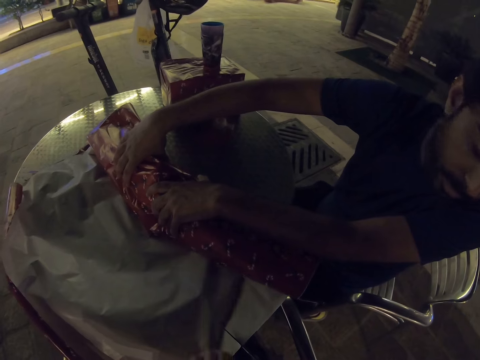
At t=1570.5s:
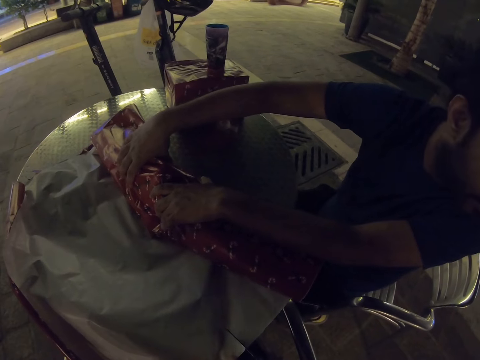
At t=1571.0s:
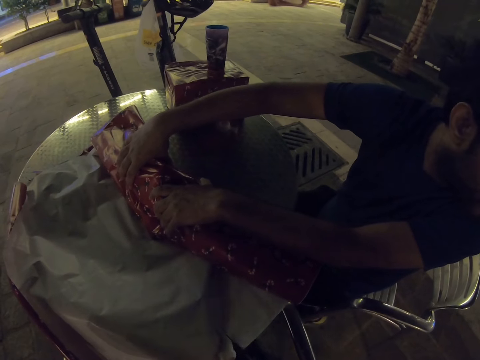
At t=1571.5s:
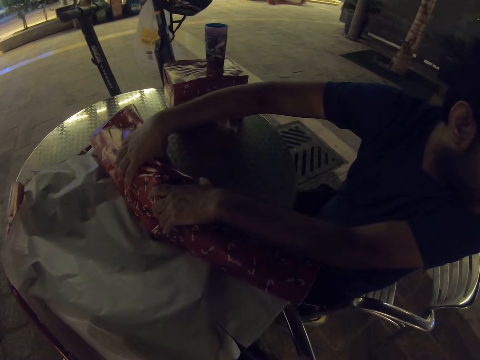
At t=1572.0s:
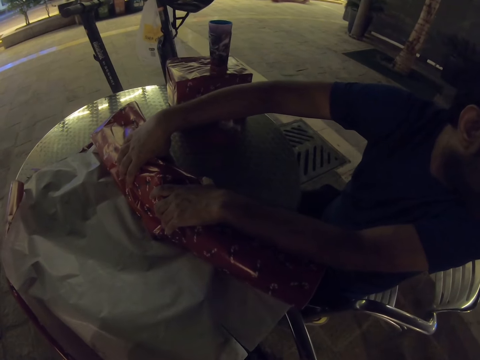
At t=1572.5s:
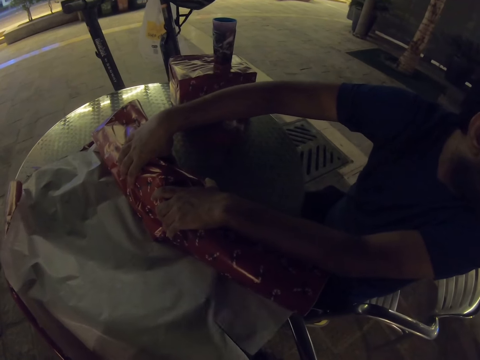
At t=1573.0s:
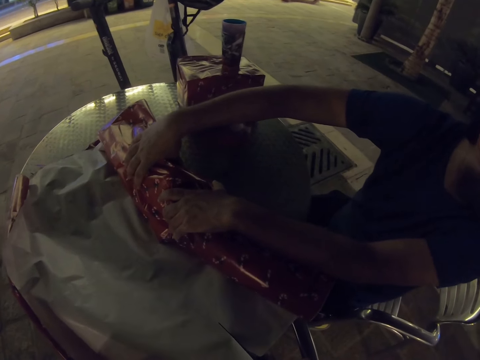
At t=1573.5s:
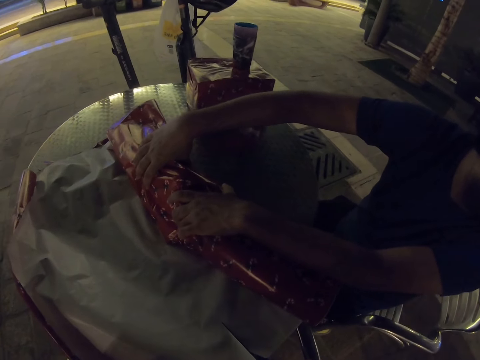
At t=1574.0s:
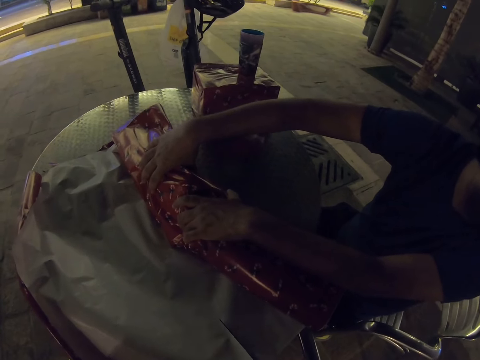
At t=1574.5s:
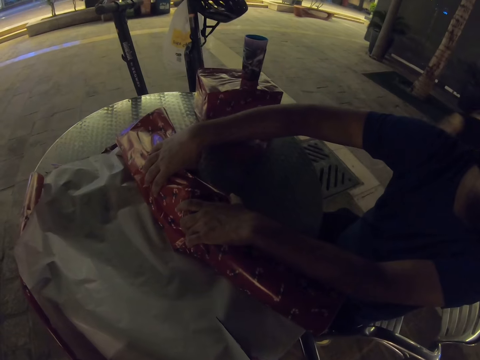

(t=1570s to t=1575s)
The camera wearer cuts gift wrapping paper.

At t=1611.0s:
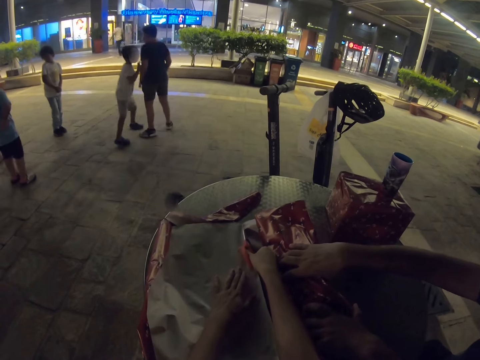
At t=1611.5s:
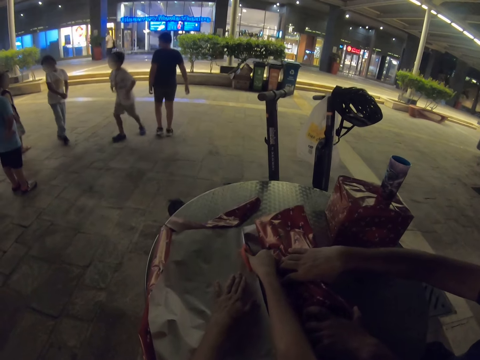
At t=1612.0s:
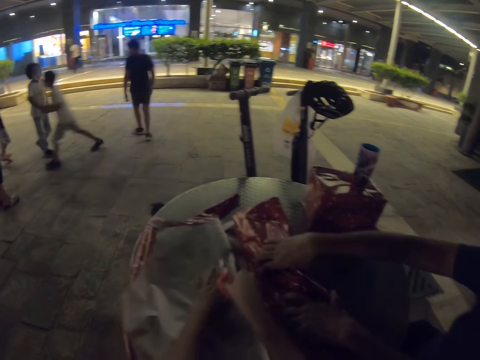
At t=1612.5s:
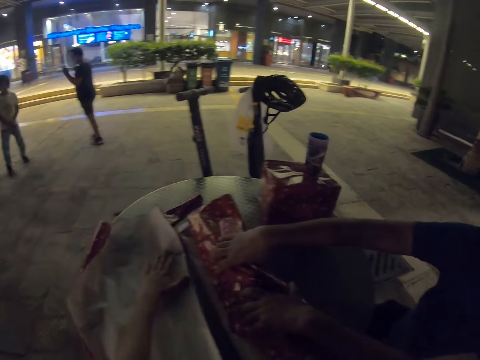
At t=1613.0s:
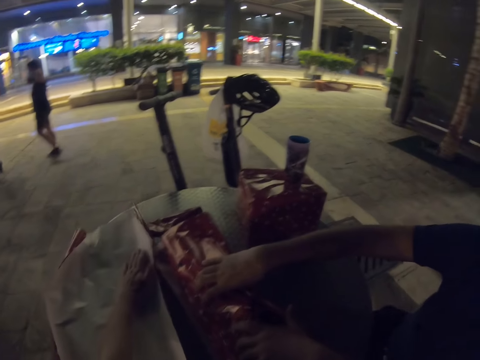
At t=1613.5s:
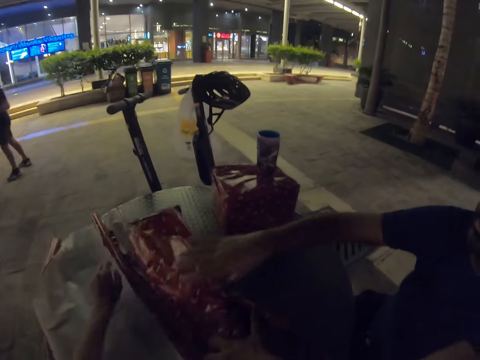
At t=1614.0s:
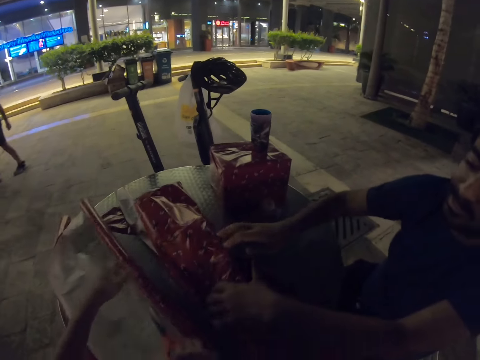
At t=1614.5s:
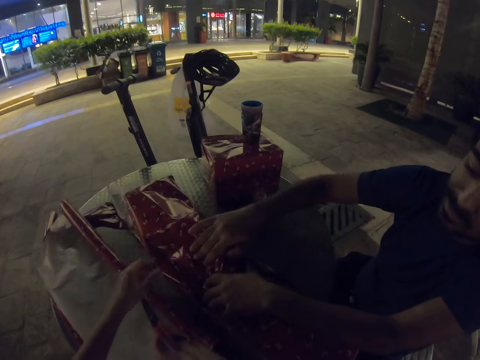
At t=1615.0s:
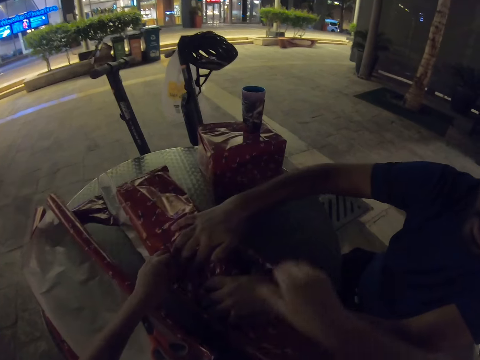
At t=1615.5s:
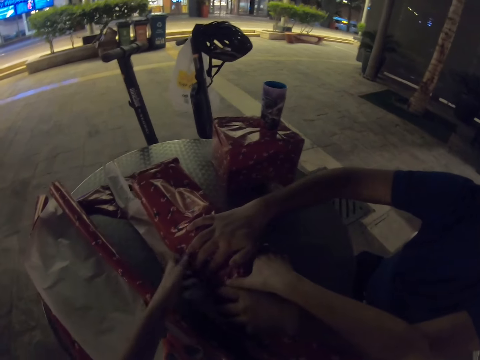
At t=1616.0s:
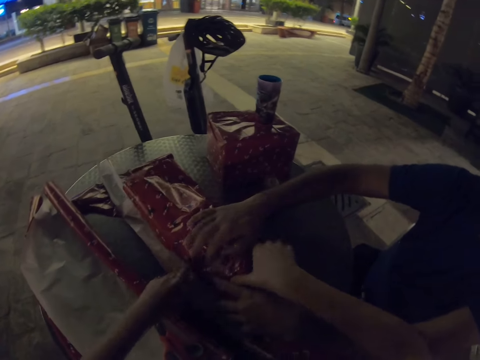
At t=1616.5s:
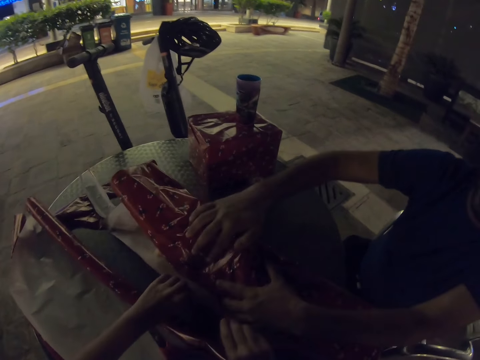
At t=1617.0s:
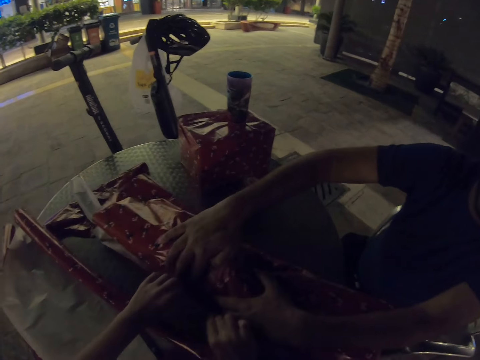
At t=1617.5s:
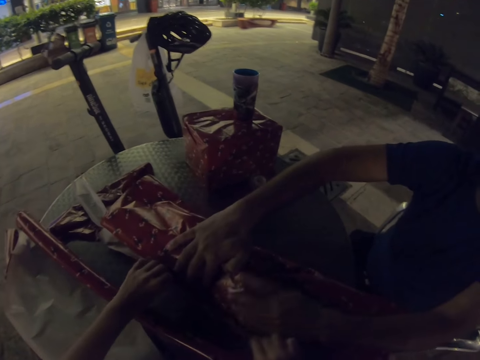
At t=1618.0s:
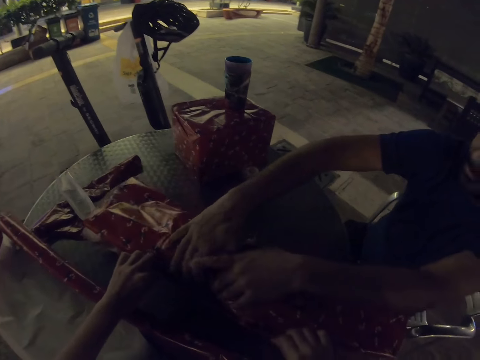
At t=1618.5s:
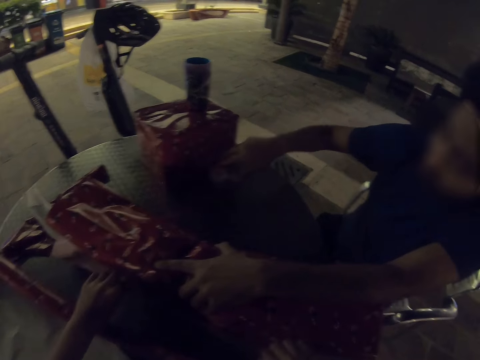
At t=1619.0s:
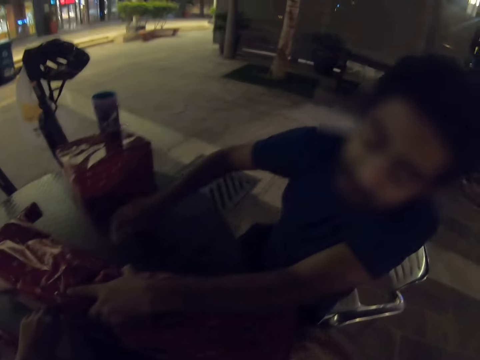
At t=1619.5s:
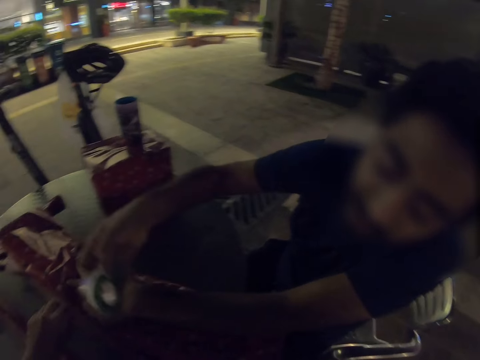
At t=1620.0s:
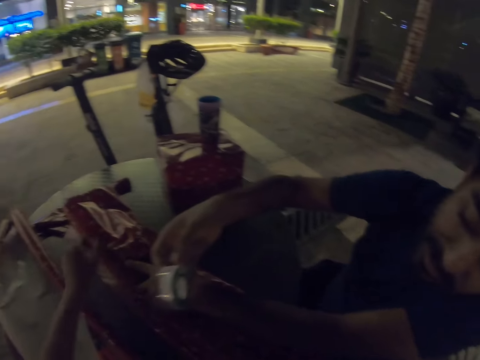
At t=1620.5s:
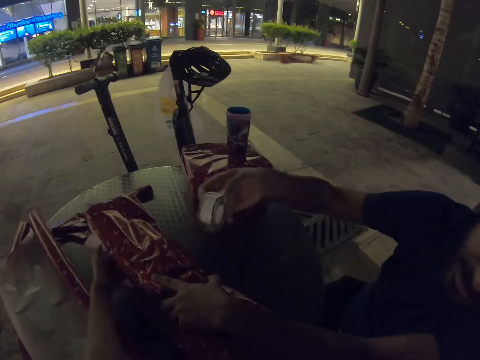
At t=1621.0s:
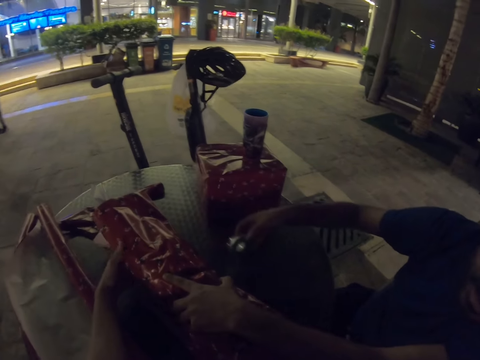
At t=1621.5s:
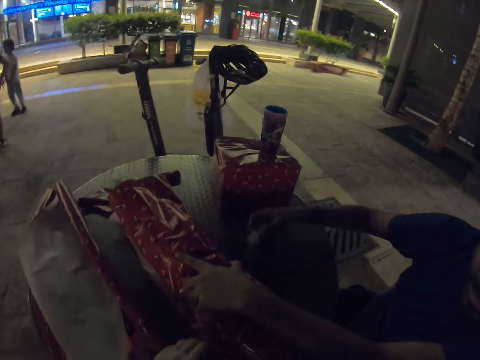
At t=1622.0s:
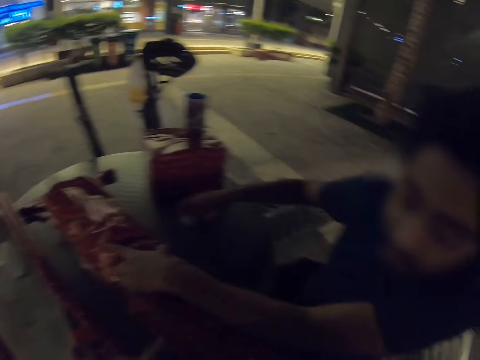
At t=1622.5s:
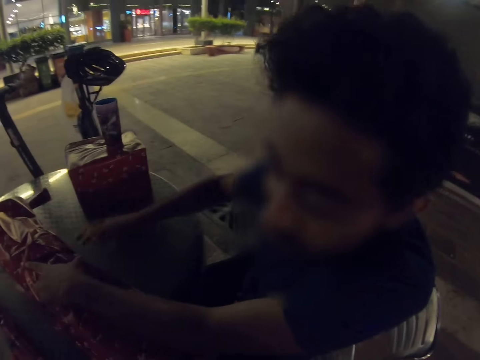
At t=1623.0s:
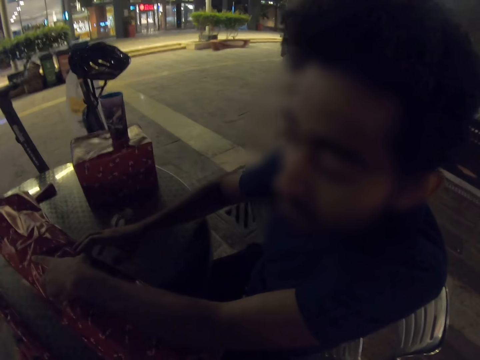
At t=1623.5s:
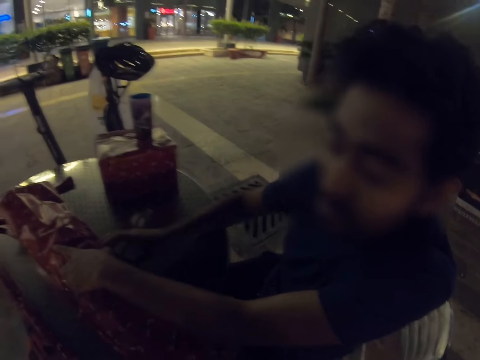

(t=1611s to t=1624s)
The camera wearer places scissors on the table. The camera wearer and a man wrap a doll with gift wrapping paper. The camera wearer folds the wrapping paper on the doll. The man passes tape to the camera wearer and places the tape on the table.

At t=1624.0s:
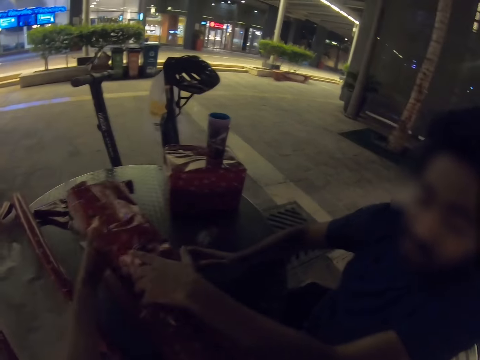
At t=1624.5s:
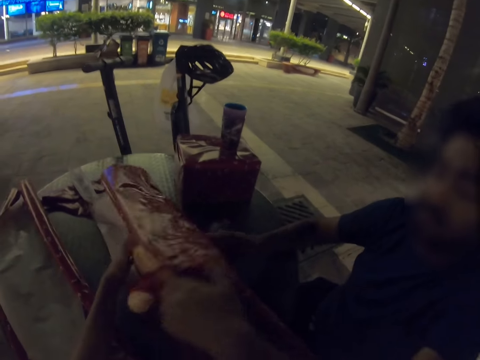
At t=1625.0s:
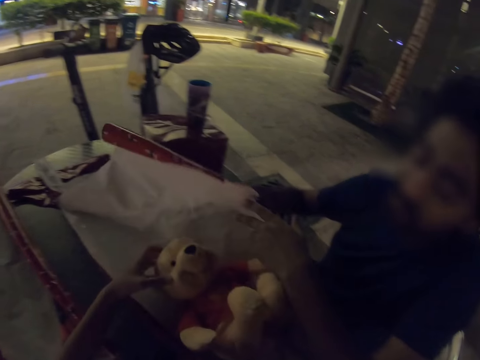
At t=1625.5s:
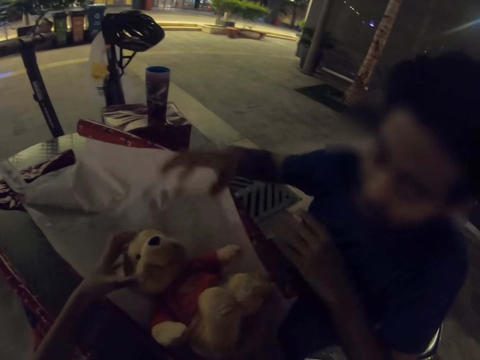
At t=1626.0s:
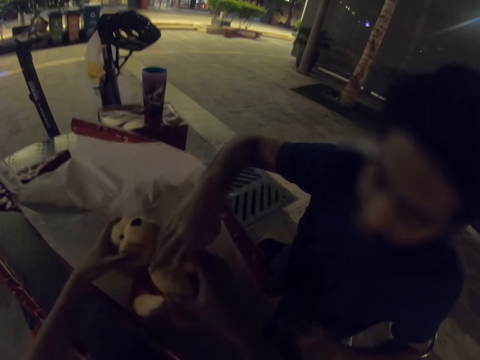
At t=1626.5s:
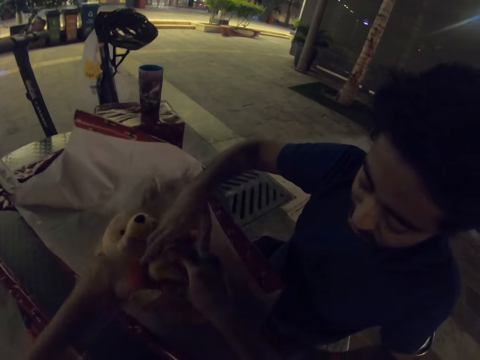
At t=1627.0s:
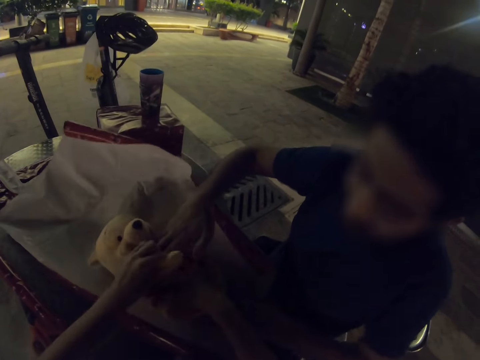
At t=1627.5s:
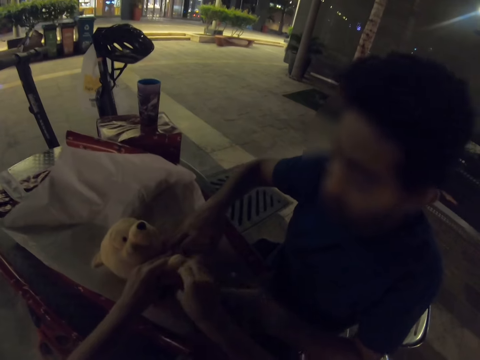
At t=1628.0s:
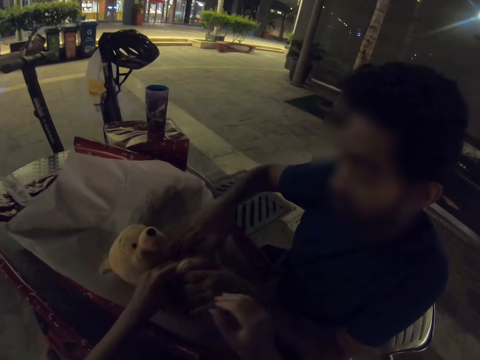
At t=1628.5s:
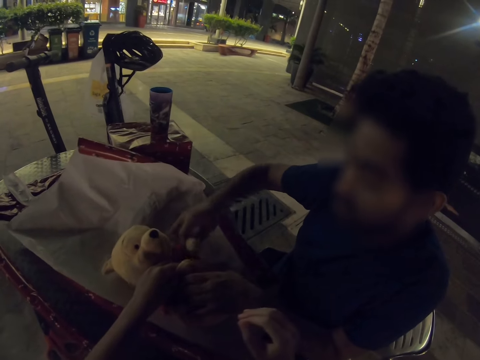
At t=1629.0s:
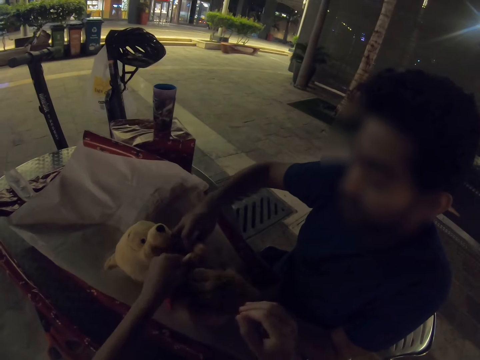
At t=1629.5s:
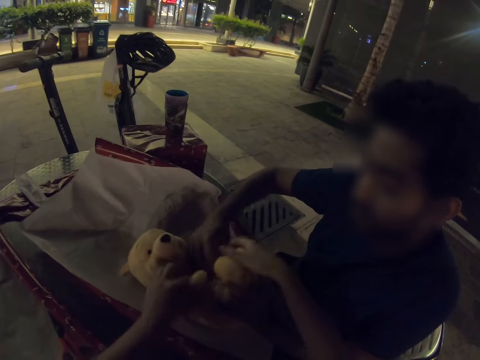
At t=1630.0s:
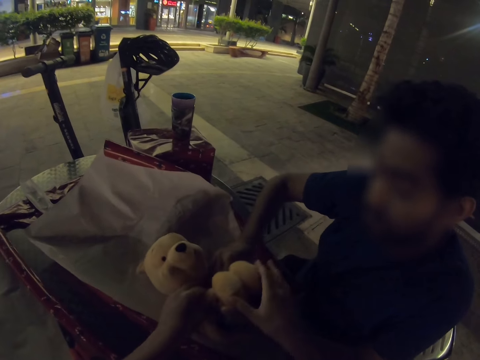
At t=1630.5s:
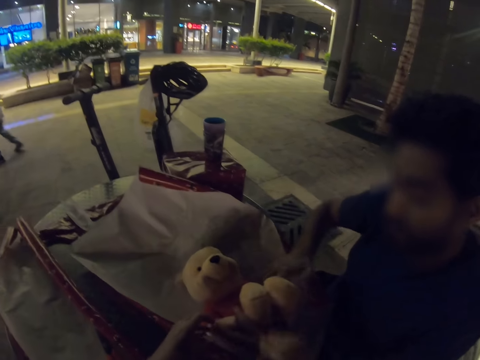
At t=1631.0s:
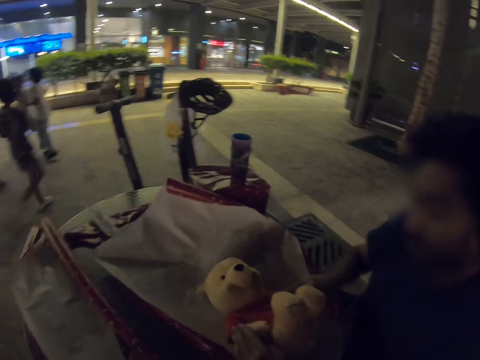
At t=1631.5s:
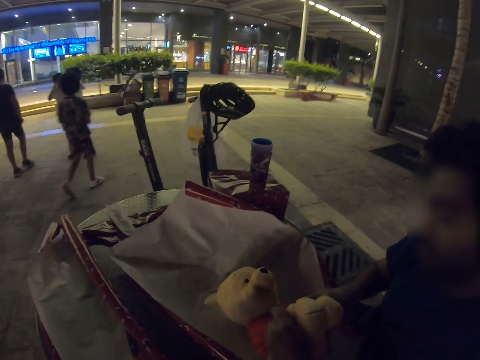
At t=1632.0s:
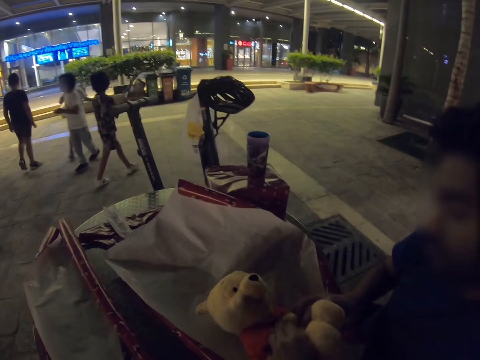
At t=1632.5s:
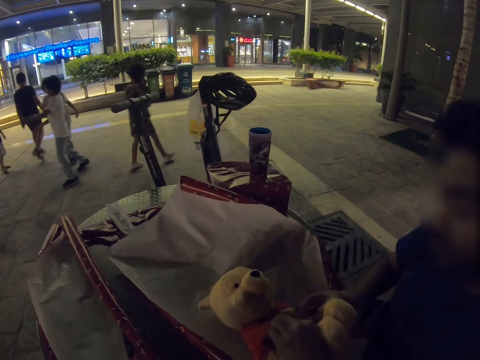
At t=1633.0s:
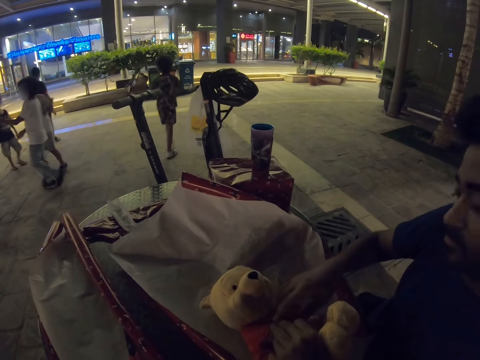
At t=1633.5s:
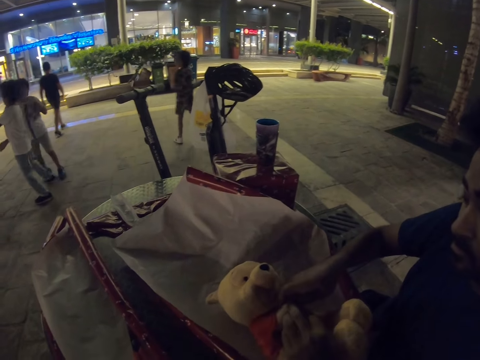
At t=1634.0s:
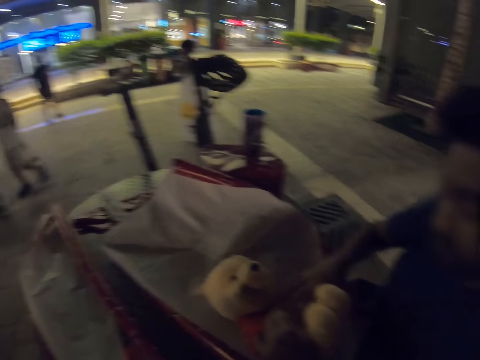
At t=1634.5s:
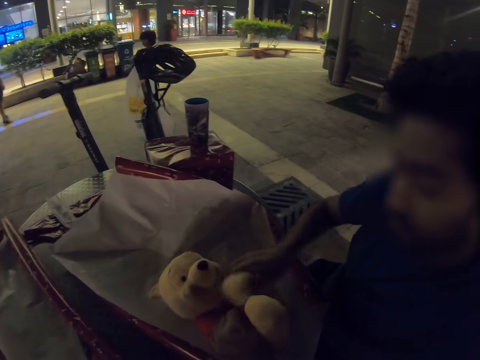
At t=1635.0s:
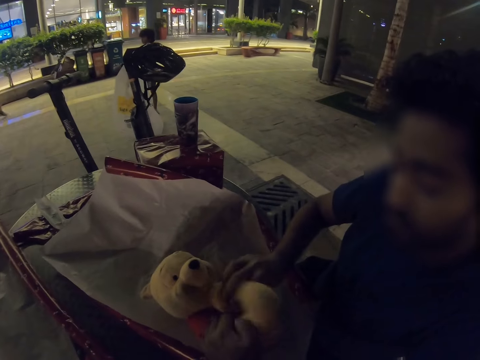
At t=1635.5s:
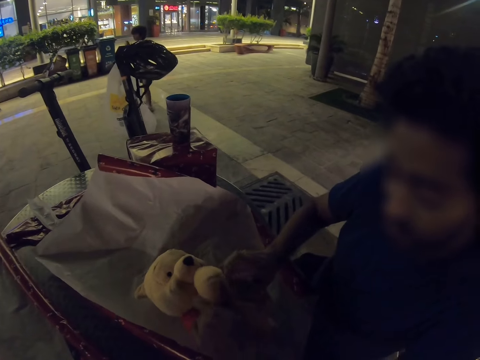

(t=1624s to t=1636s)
The camera wearer unwraps the doll. They fold the doll. A man folds the doll.
